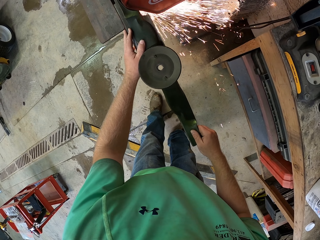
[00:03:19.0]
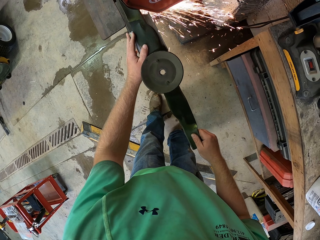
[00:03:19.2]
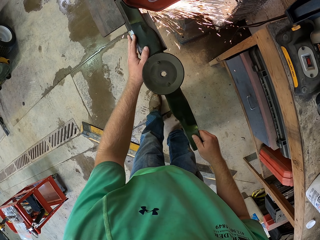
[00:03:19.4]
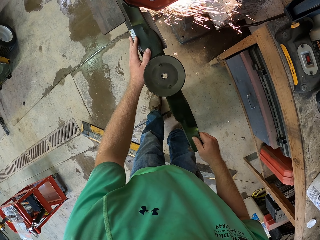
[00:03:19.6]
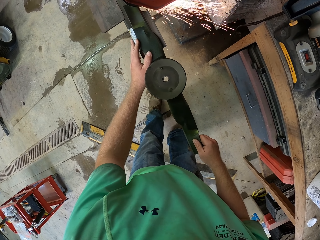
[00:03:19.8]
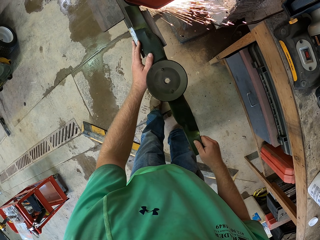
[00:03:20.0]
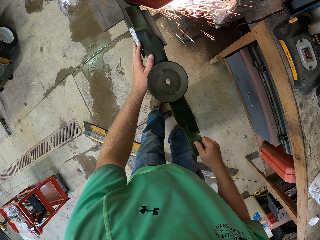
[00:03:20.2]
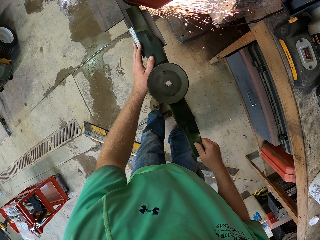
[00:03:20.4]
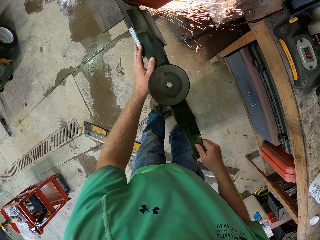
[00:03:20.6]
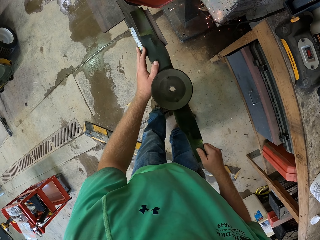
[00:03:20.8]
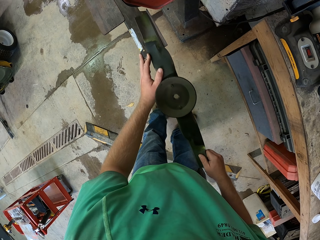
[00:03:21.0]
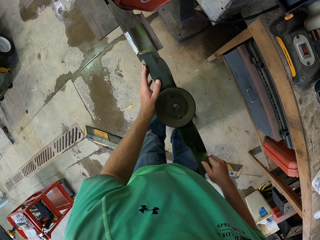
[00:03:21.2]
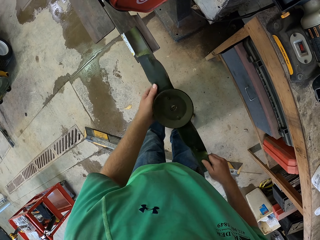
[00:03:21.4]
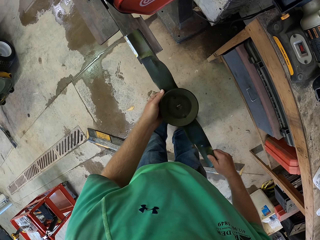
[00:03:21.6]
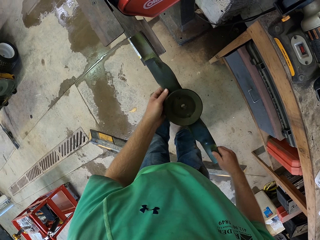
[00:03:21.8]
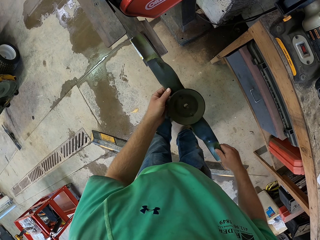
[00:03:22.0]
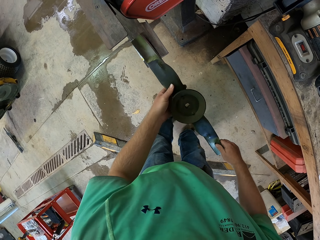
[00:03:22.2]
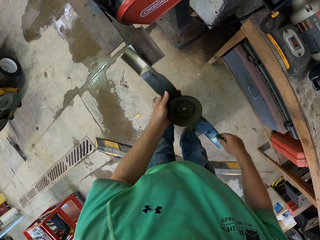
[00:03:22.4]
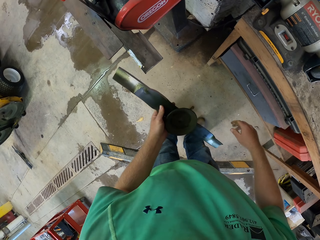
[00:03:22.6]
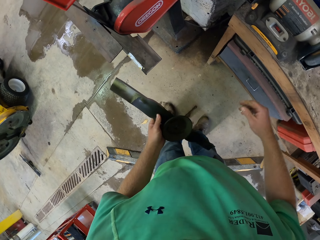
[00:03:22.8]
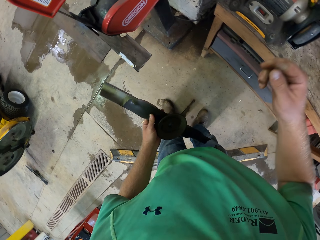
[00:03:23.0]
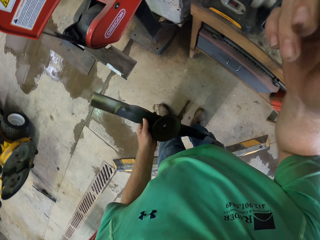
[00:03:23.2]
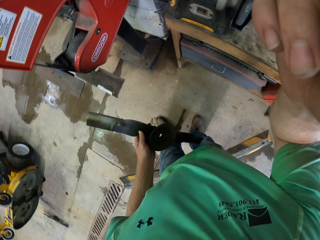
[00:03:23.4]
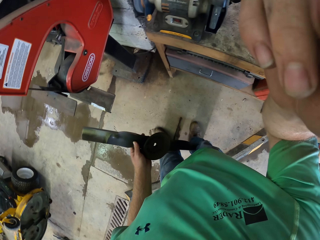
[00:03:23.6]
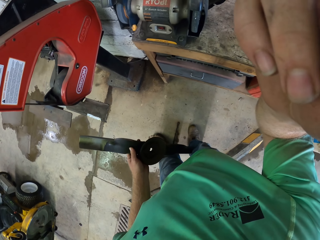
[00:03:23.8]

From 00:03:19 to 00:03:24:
The camera wearer stops sharpening the metal. He holds the fan blade of the walker mower with his left hand. He adjusts a camera on his head with his right hand.
